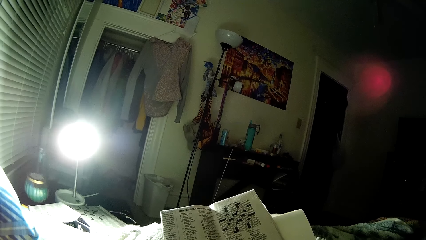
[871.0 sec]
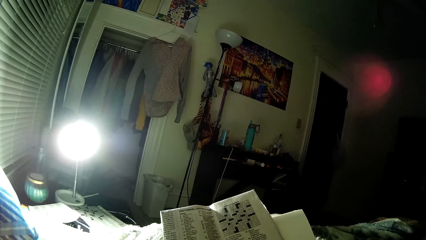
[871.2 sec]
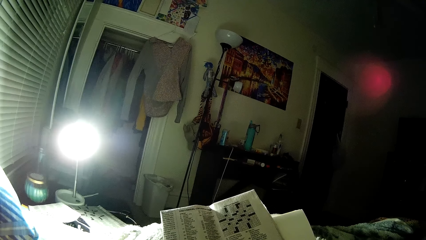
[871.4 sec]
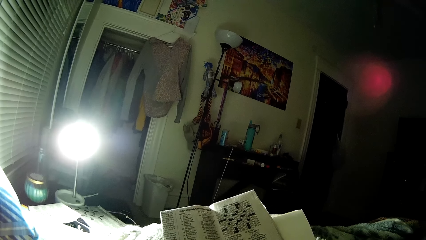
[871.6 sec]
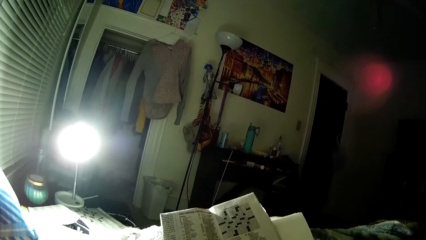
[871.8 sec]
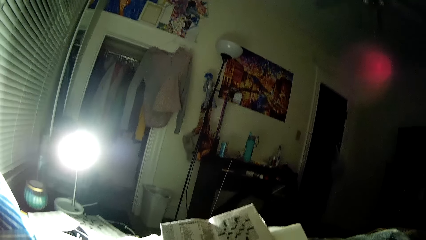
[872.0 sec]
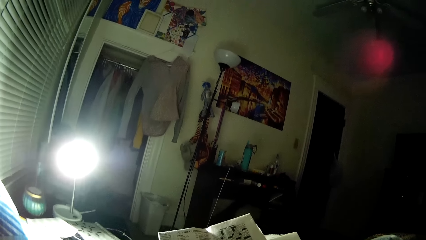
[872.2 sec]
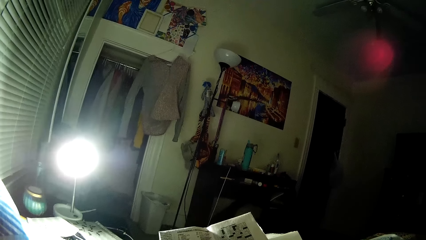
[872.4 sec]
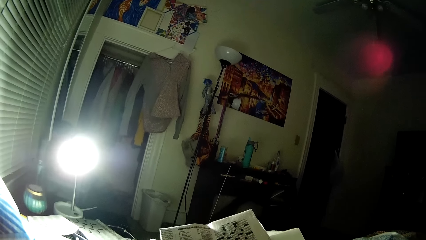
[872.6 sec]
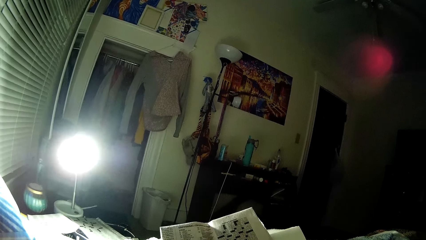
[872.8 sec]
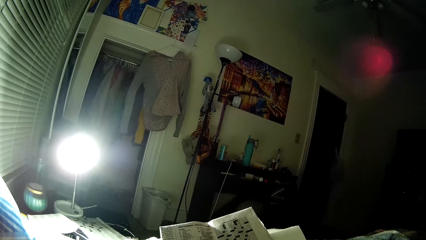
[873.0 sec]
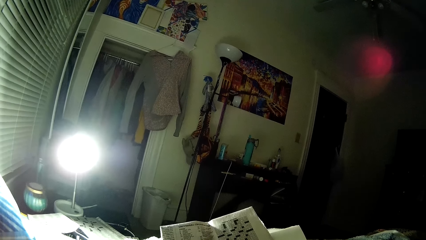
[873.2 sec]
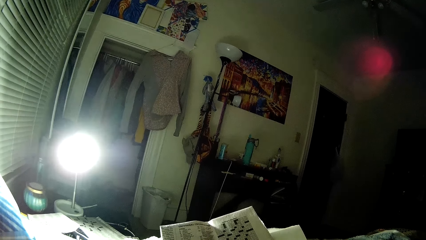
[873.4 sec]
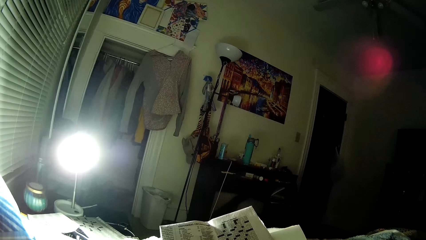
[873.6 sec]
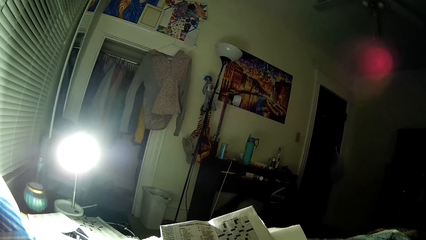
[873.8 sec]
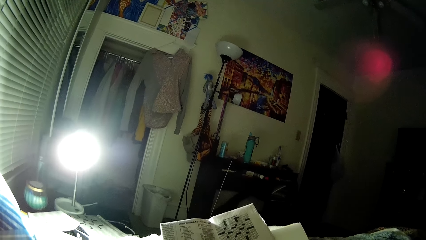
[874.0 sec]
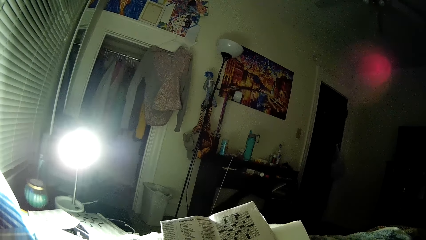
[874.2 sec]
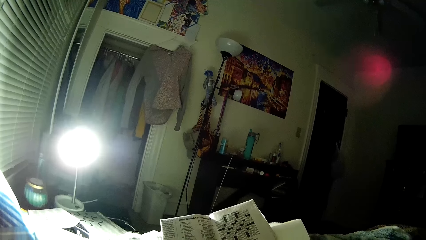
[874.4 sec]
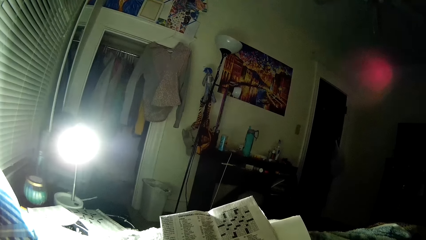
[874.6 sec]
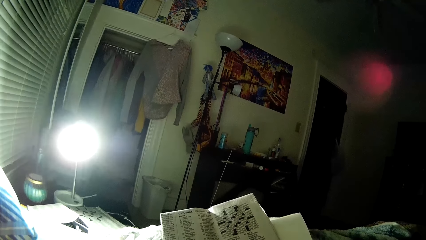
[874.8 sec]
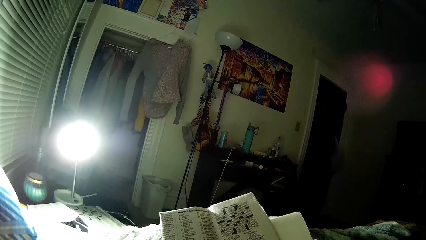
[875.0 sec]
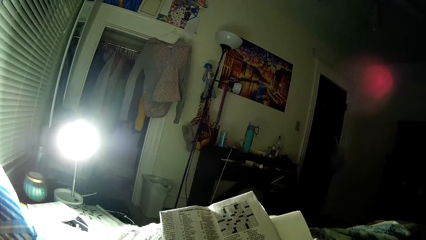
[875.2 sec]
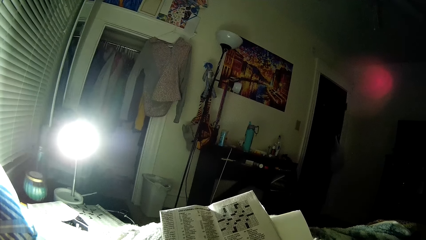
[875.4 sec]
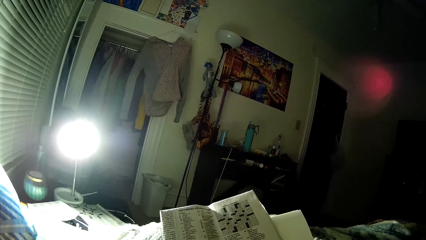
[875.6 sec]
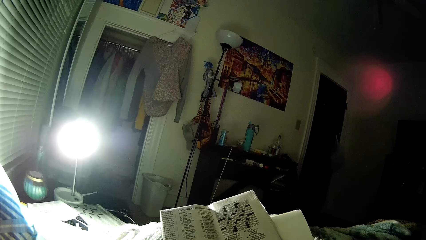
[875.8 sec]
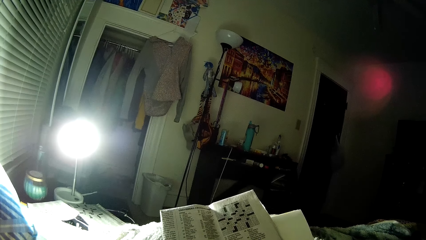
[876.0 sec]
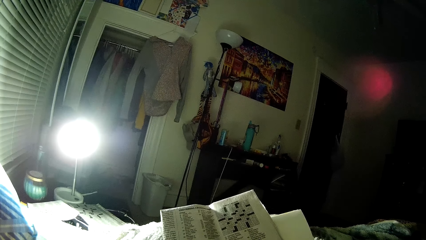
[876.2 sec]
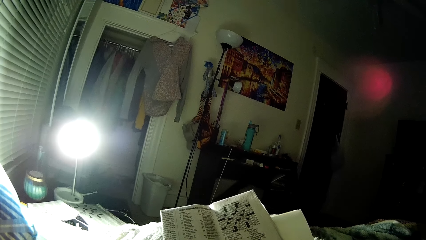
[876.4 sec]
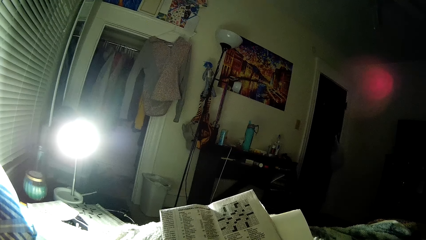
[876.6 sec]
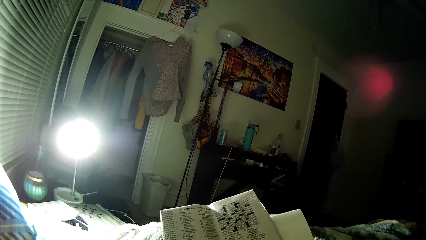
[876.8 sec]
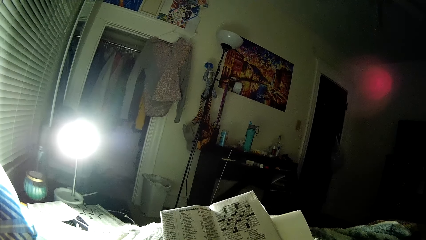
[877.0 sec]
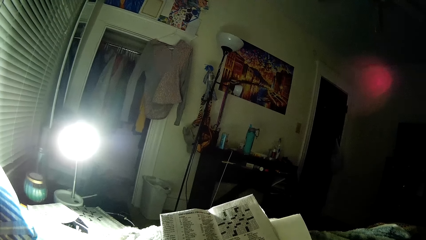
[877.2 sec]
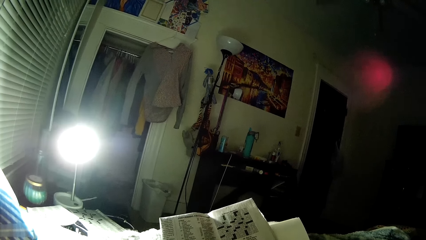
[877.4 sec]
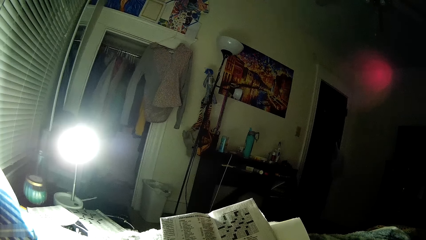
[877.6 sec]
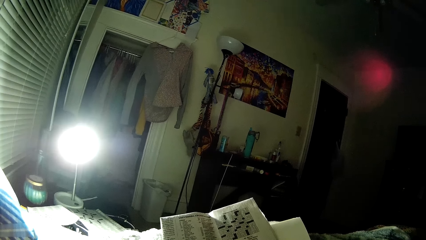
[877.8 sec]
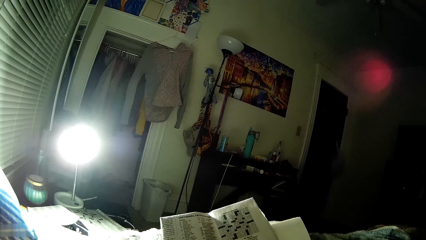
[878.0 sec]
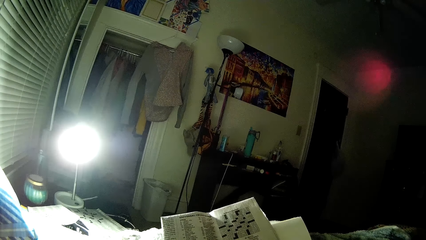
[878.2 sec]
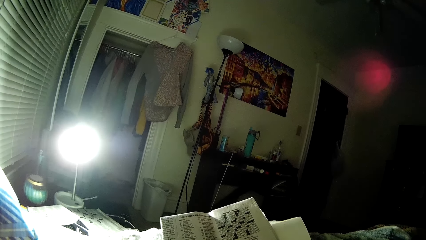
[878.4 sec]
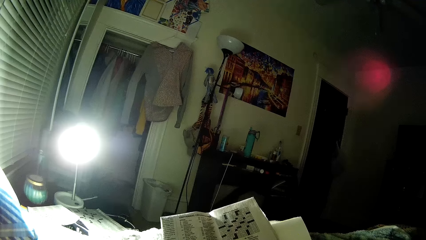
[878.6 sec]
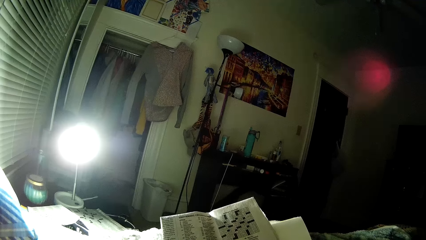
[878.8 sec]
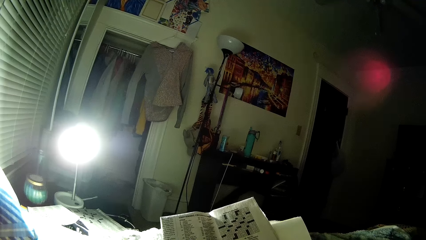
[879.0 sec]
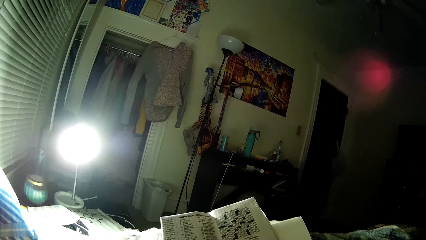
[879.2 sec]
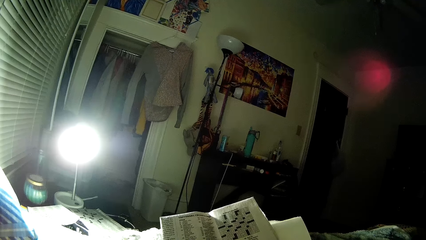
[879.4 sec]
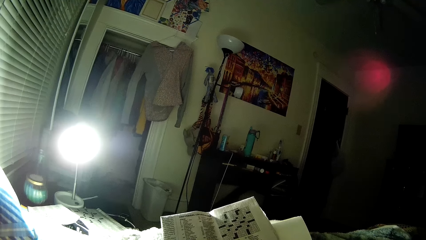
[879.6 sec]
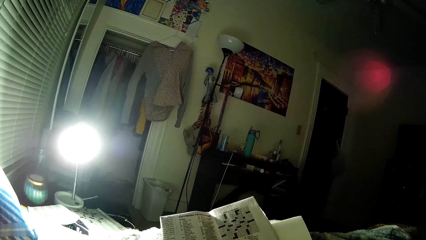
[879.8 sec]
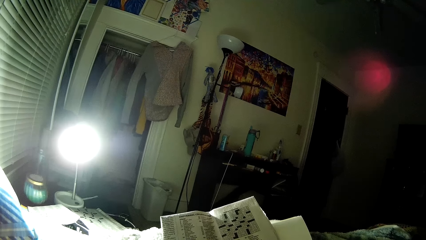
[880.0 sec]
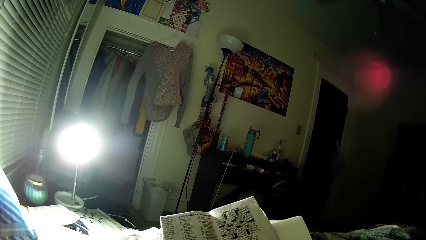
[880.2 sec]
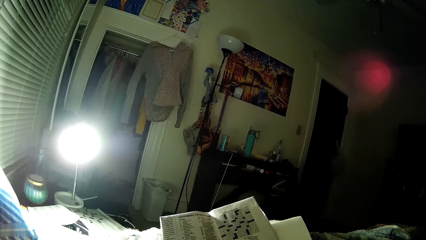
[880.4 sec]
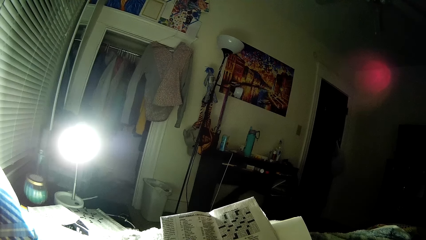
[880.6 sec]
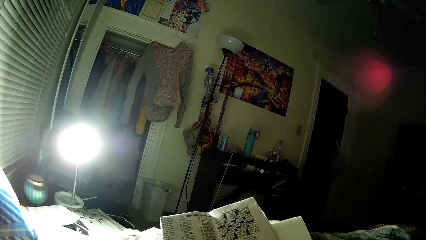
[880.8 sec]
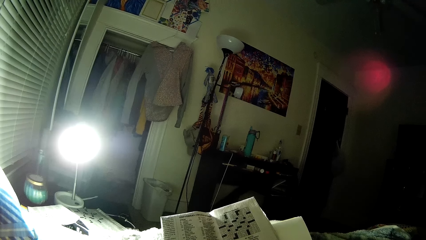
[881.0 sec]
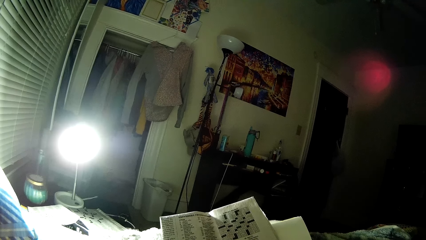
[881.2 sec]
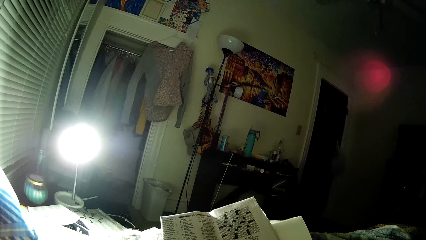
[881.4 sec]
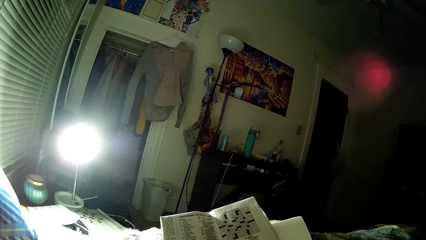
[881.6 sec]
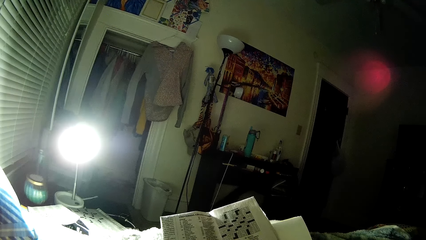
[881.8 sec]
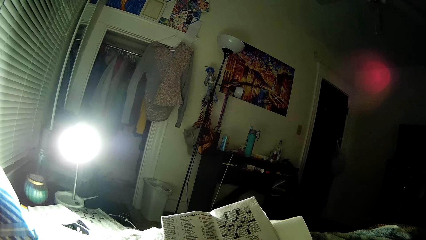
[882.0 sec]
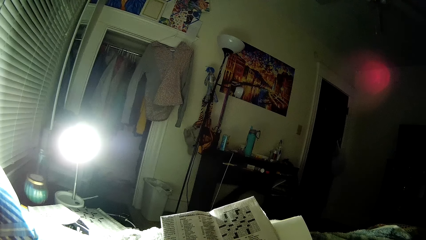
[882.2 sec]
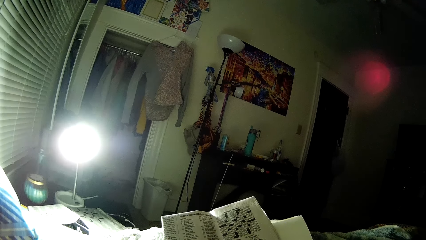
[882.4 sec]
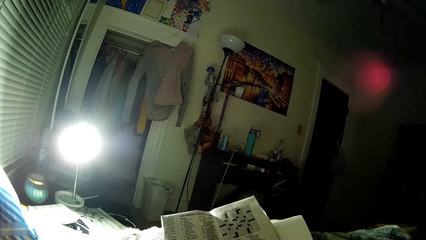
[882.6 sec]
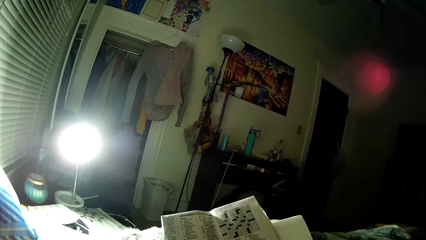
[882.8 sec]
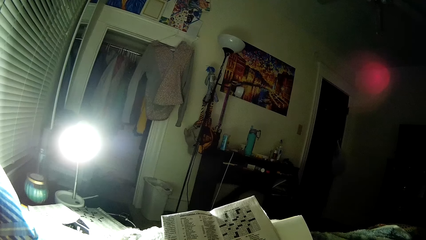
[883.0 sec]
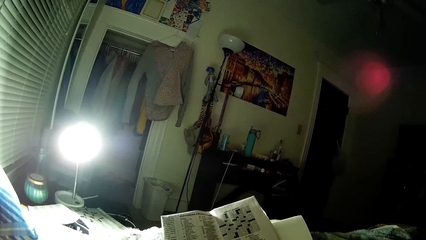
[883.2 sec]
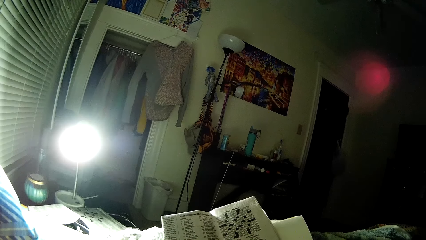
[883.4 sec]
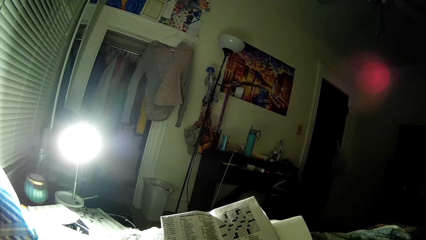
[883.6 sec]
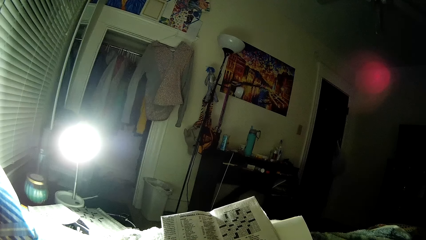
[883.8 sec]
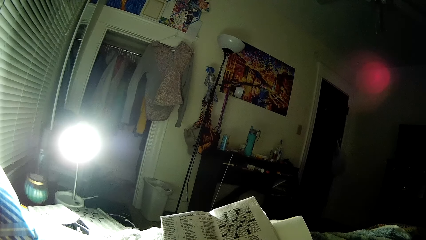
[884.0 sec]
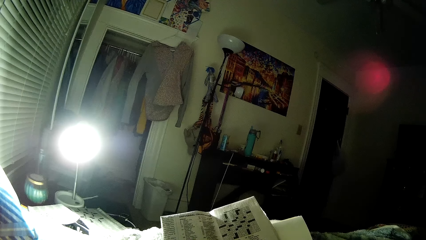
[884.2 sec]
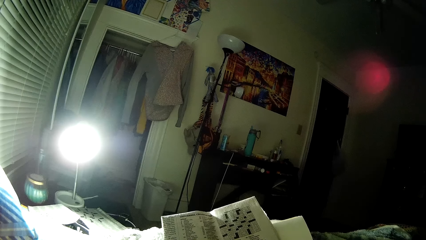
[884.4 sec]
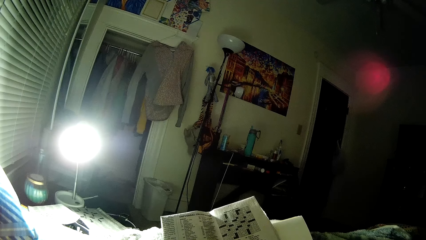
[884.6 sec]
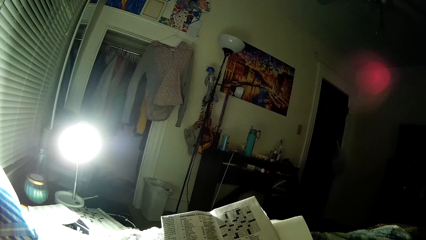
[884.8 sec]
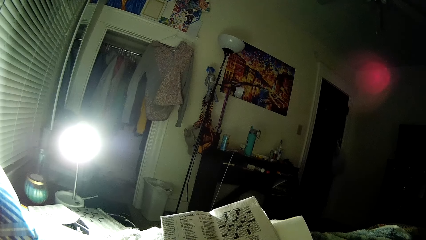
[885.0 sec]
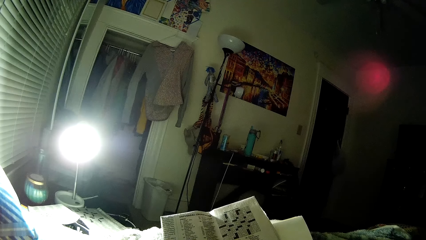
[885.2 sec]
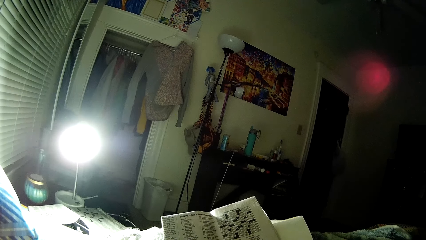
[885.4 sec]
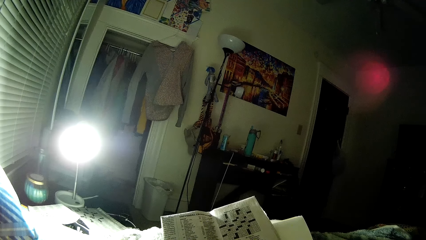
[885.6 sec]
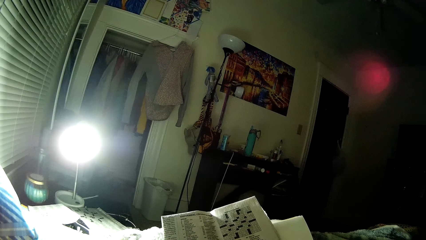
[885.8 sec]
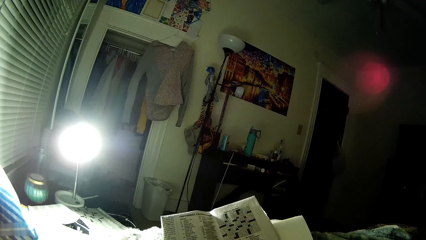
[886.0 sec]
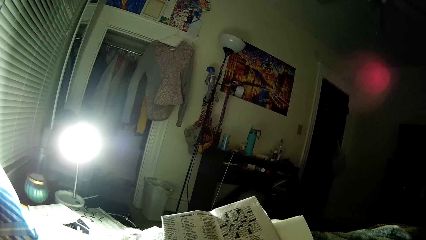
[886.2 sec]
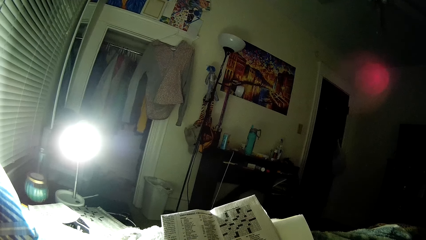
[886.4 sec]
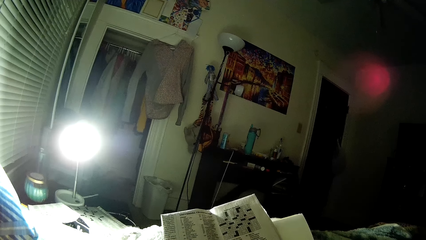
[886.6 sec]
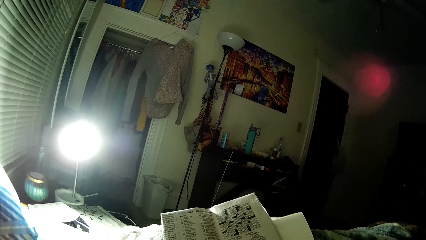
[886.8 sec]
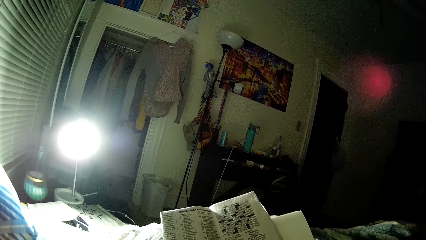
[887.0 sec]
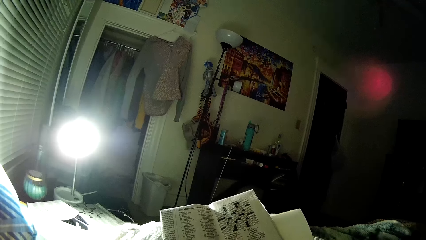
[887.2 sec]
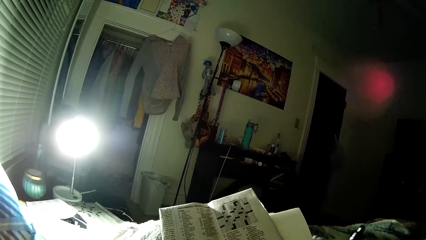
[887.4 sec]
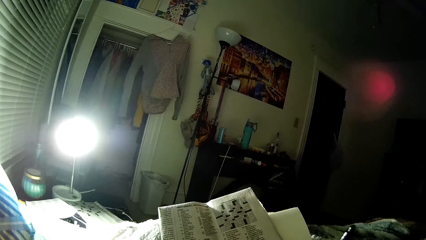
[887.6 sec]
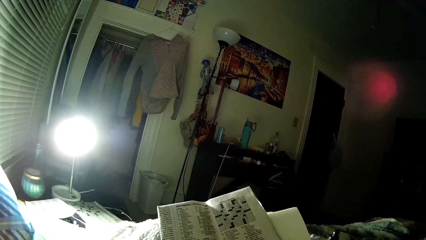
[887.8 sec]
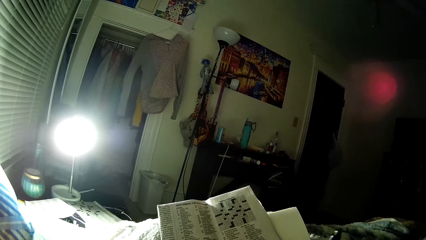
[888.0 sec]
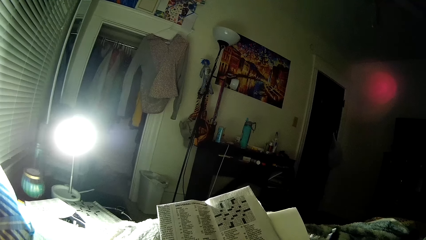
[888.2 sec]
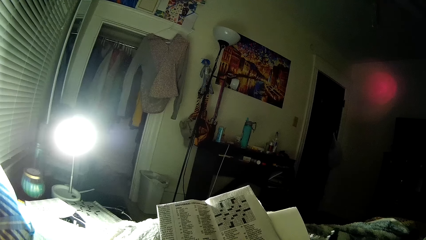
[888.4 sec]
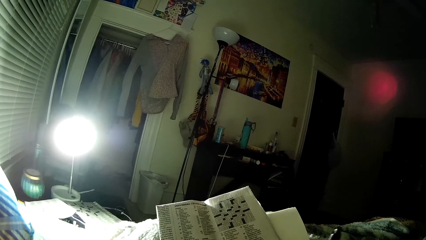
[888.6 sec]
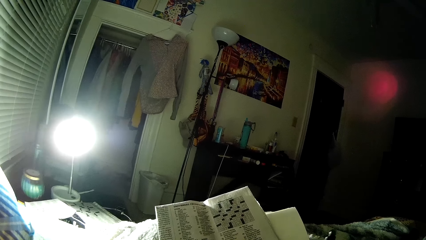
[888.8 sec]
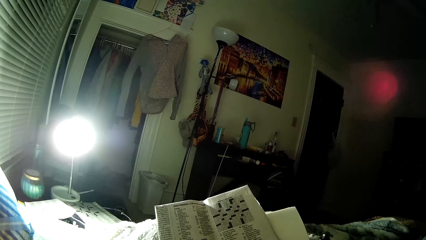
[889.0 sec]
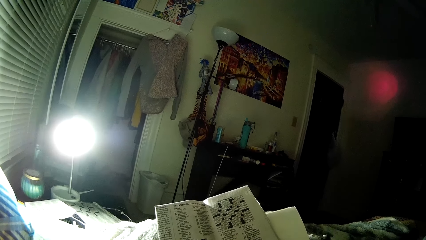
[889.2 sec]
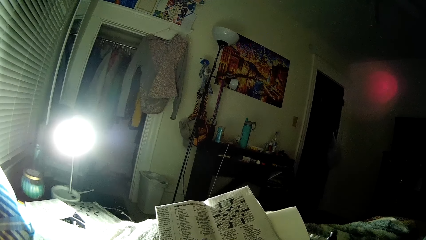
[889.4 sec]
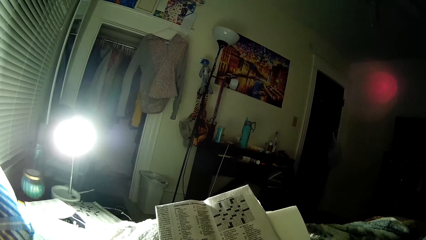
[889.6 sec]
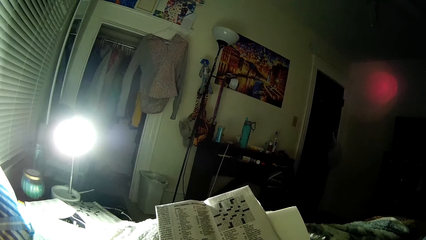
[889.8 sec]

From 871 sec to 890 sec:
The camera wearer looks around. He peruses the newspaper repeatedly. He holds the puzzle sheet in his left hand. He lifts up a pen. He moves the pen in his right hand.
